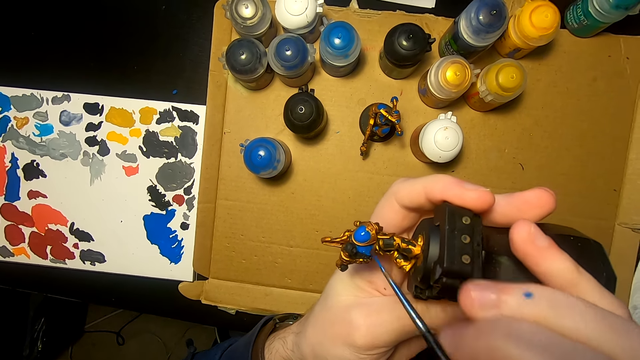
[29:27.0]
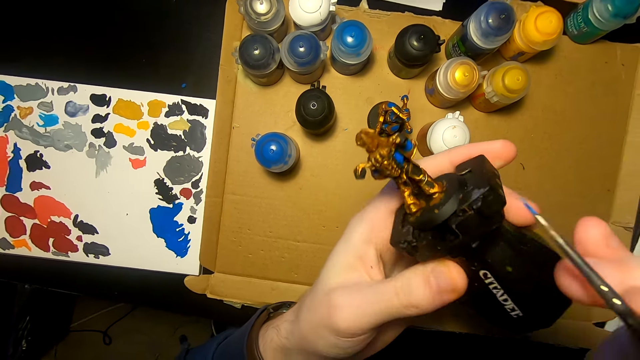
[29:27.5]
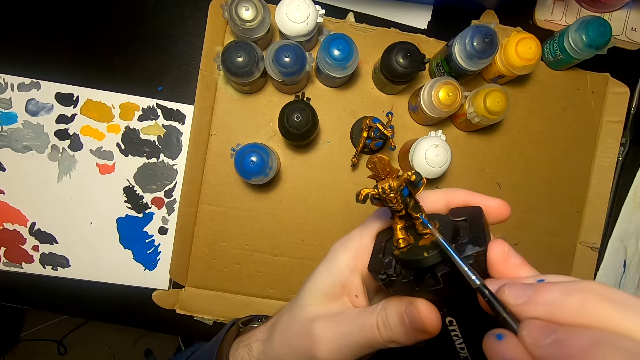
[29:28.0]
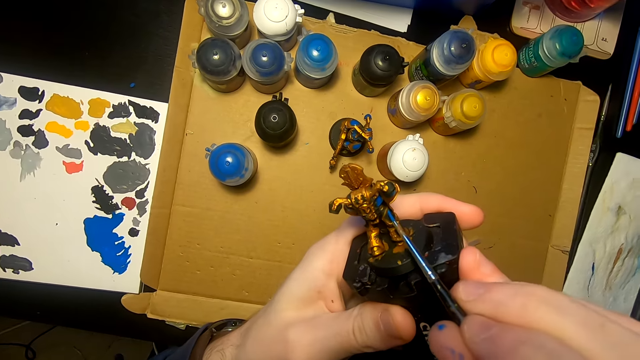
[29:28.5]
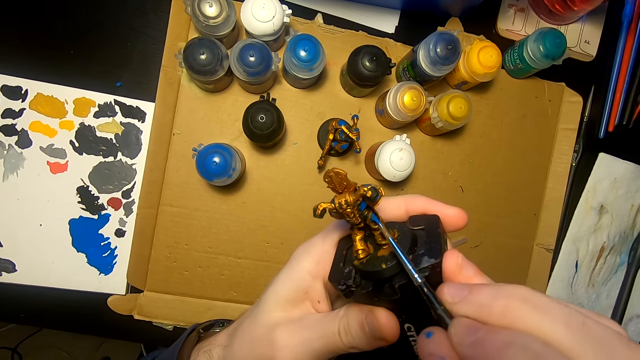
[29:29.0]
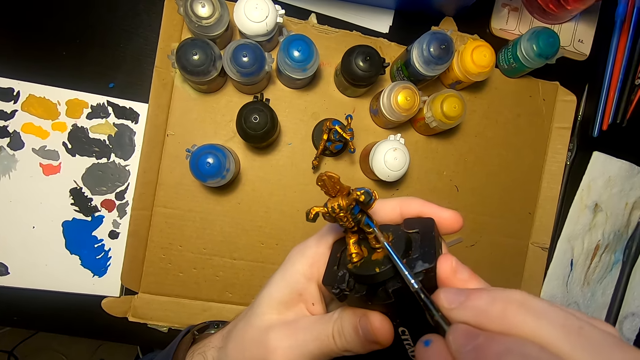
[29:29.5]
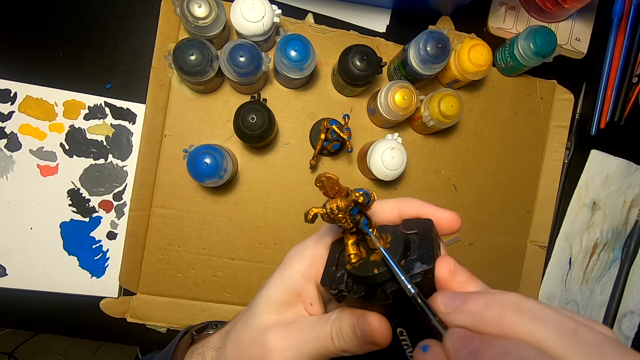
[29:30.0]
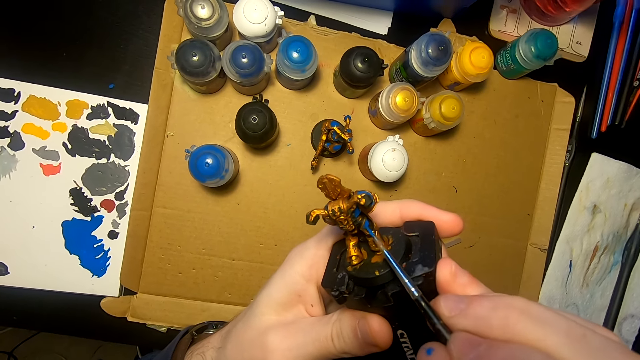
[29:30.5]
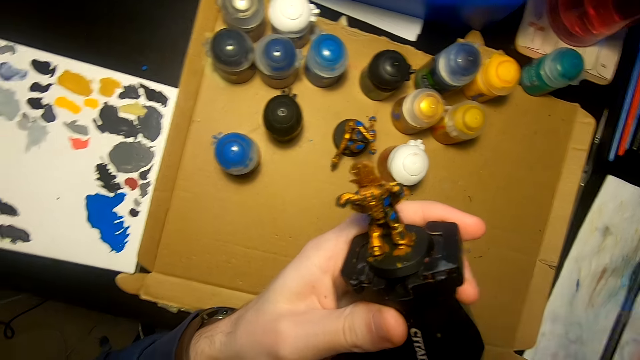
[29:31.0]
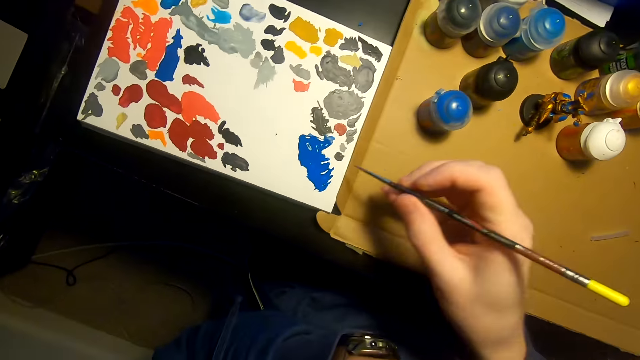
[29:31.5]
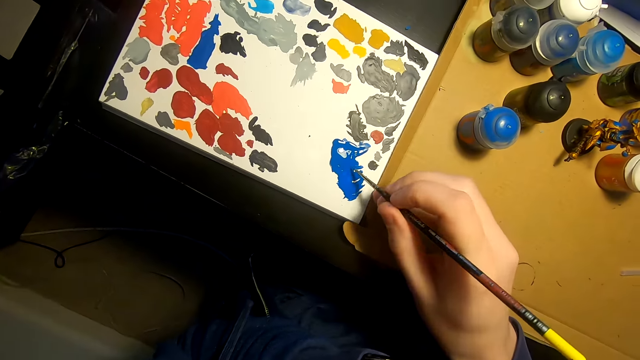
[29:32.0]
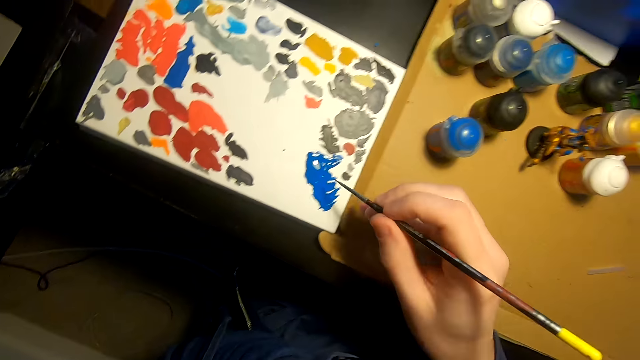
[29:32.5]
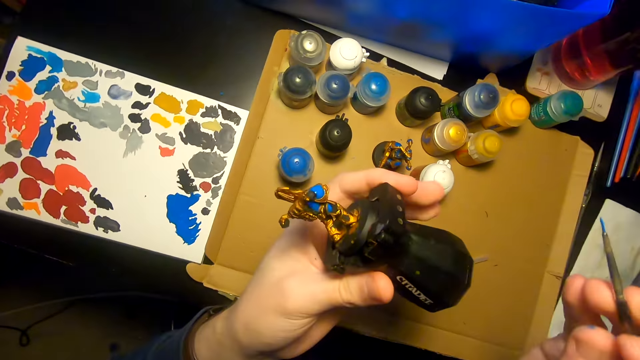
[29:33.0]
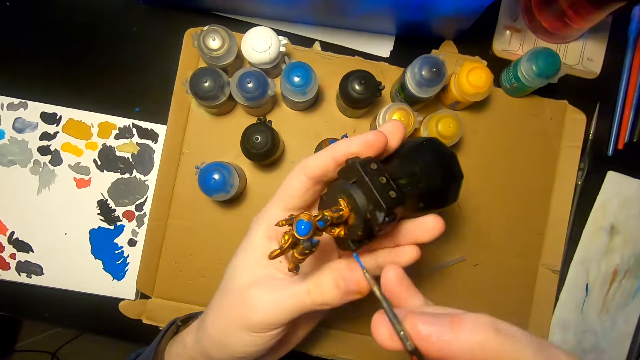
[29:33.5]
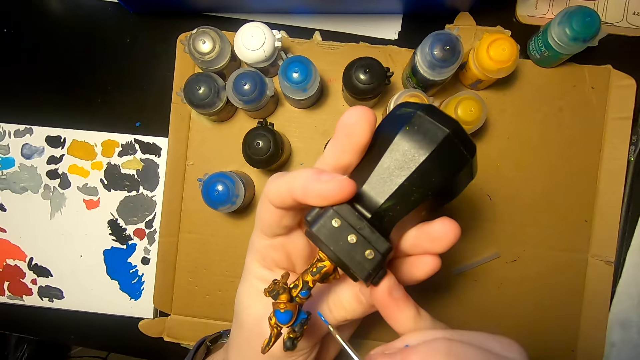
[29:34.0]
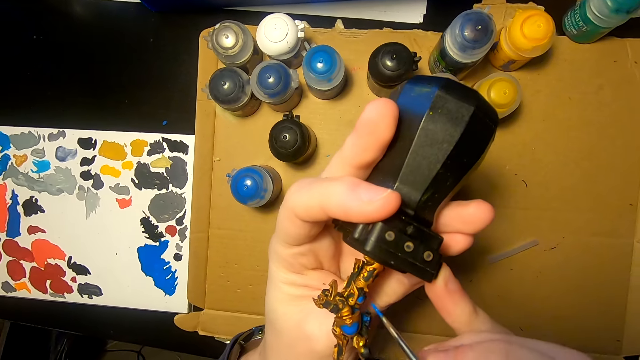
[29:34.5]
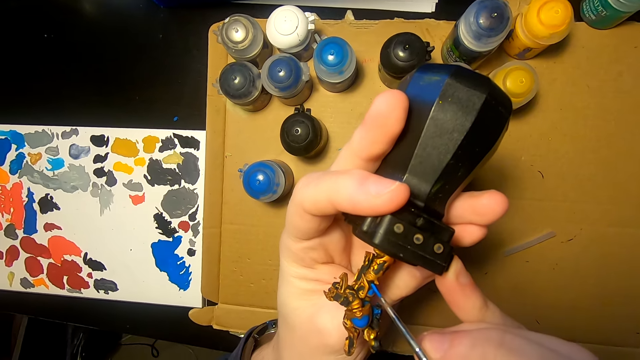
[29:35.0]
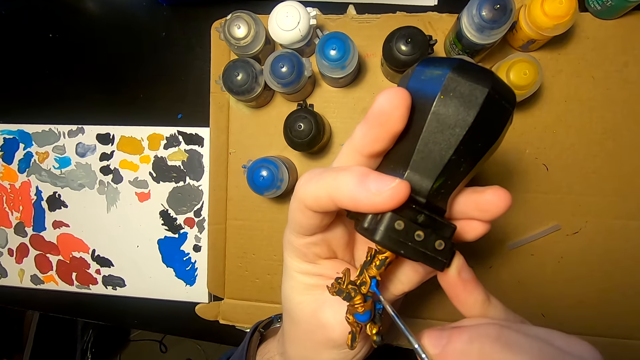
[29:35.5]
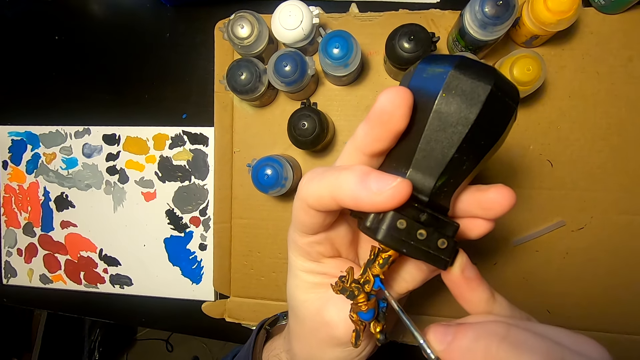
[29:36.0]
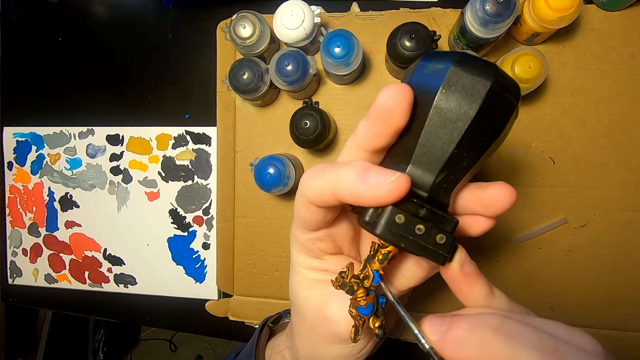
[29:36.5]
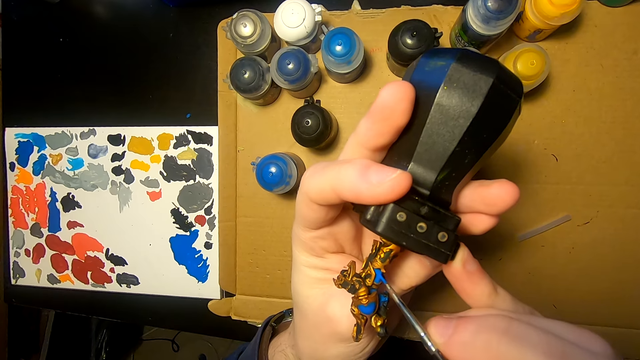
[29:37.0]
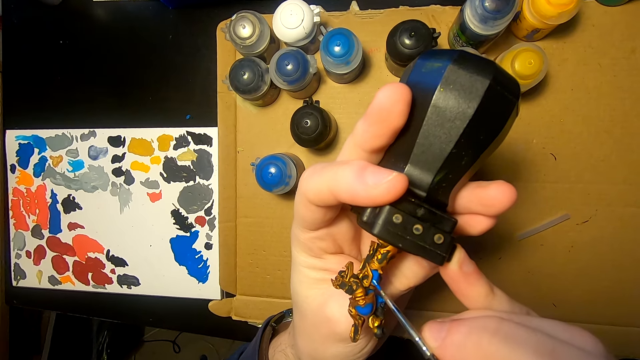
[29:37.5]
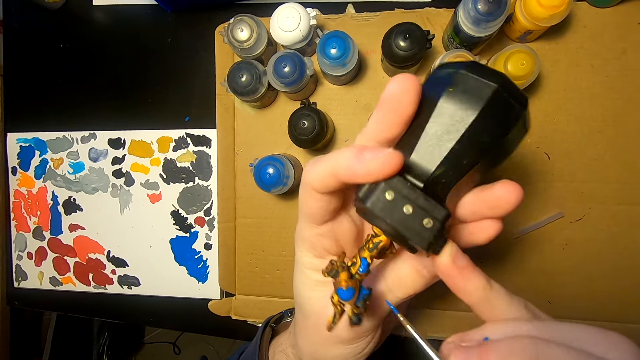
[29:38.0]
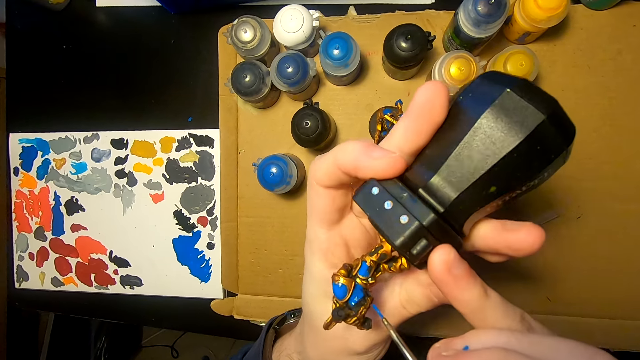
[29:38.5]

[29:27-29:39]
The camera wearer moves the right hand. They turn the sculpture and paint the sculpture with a pen brush or paintbrush. They move both hands. They move the right hand. They rub the pen brush on the paint and dip the paintbrush in the paint. They lift the right hand. They move the sculpture and paint the sculpture with the pen brush.

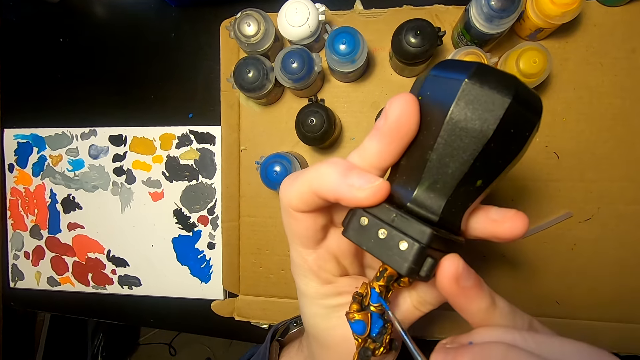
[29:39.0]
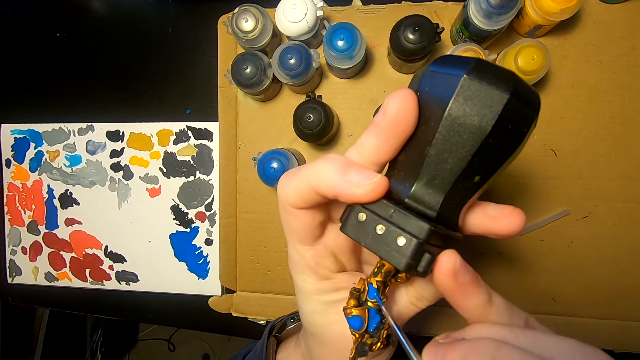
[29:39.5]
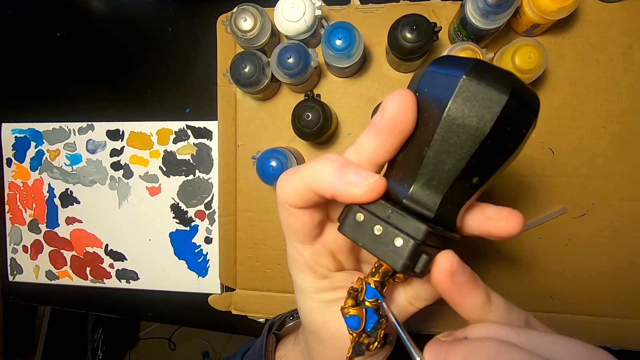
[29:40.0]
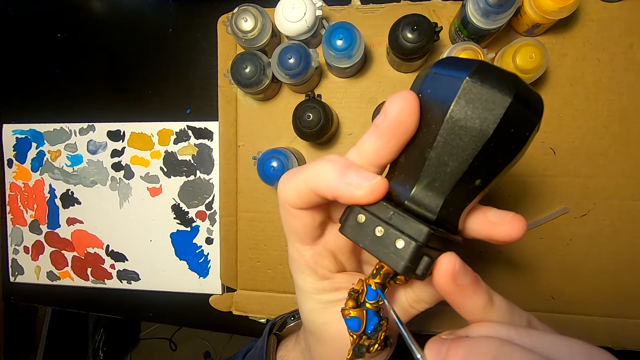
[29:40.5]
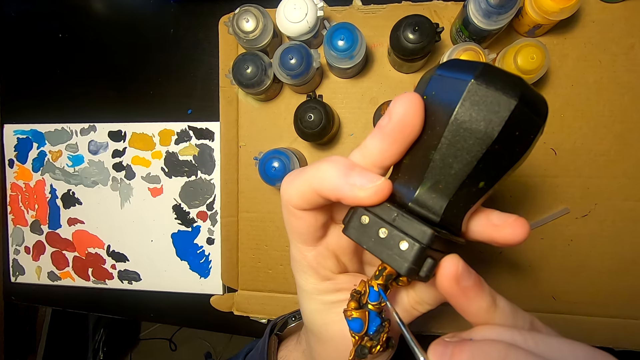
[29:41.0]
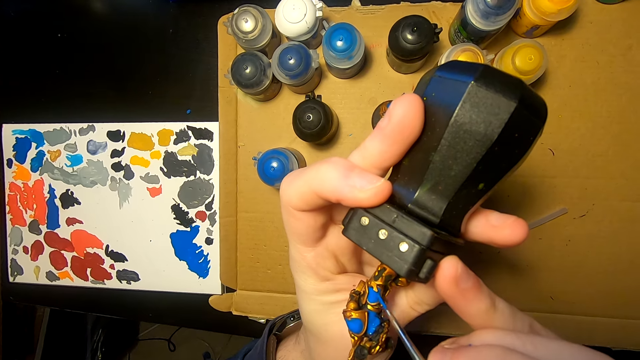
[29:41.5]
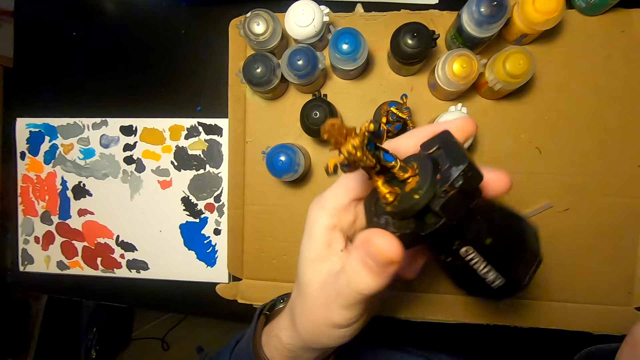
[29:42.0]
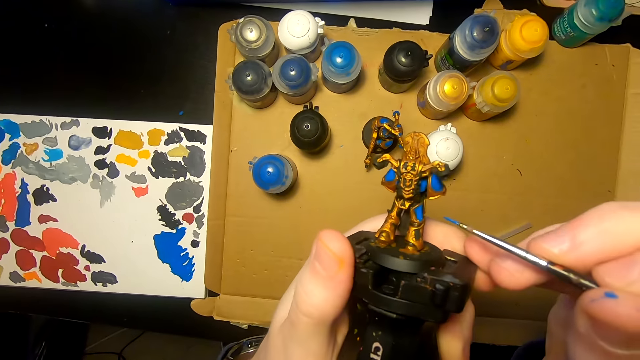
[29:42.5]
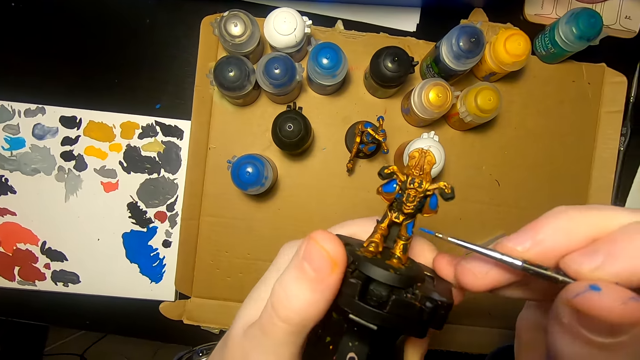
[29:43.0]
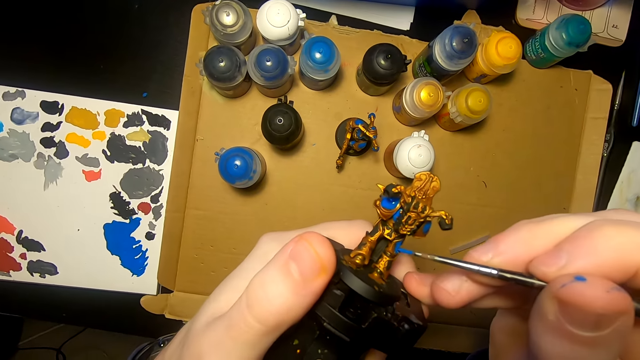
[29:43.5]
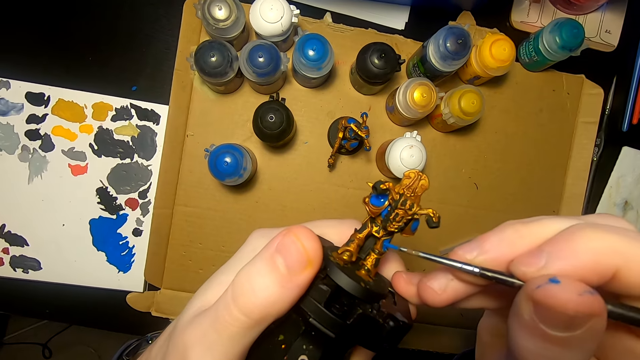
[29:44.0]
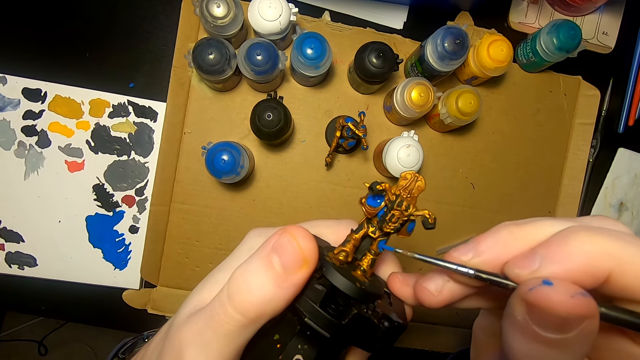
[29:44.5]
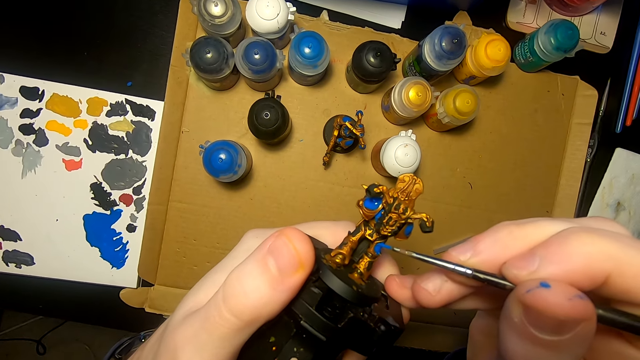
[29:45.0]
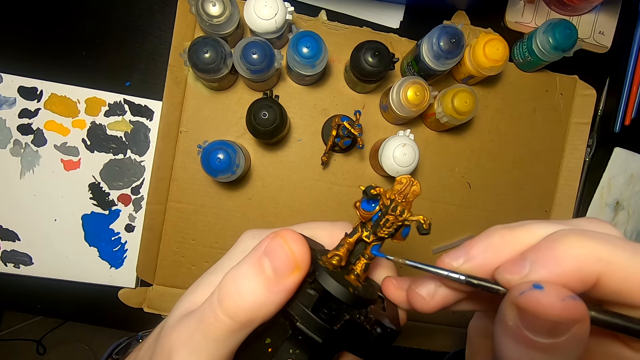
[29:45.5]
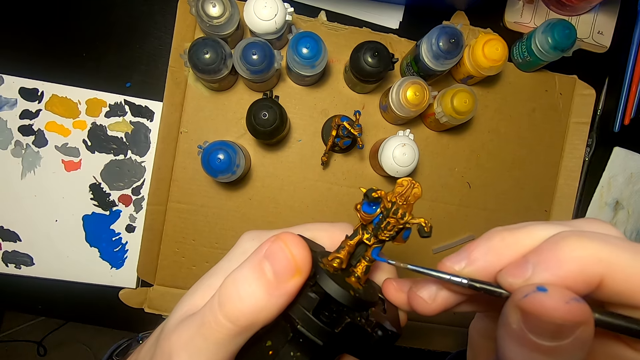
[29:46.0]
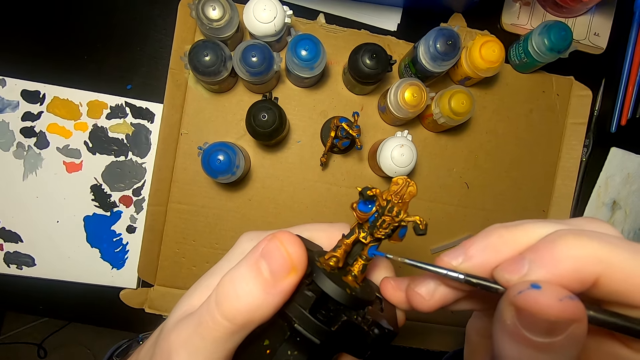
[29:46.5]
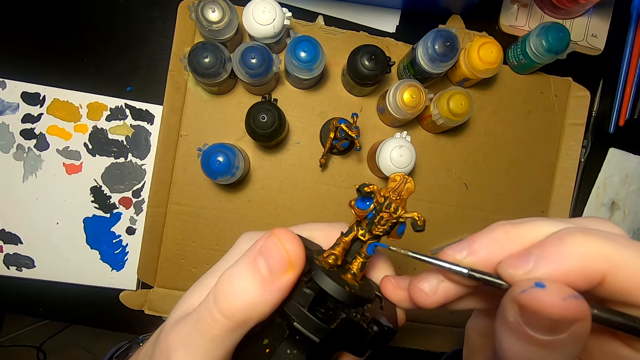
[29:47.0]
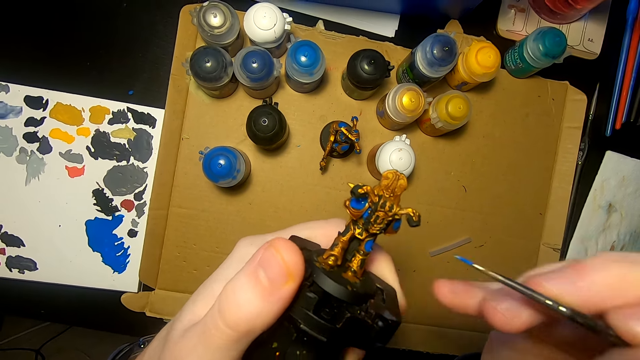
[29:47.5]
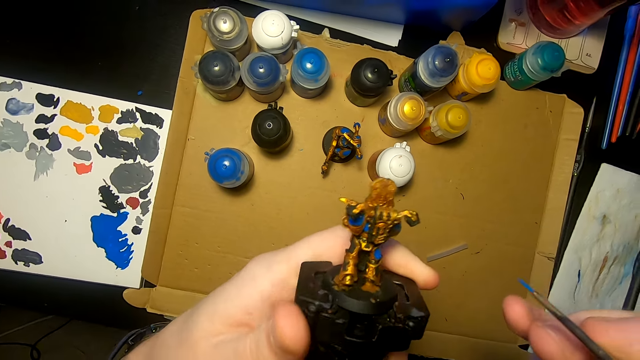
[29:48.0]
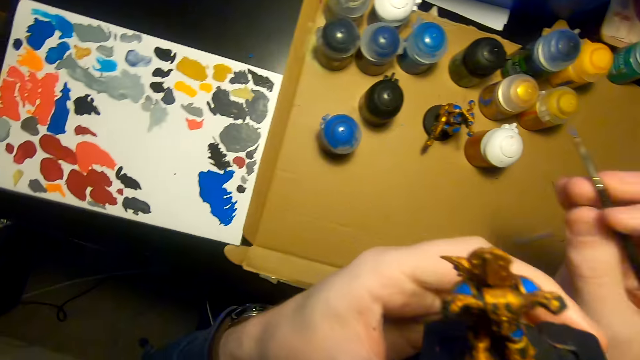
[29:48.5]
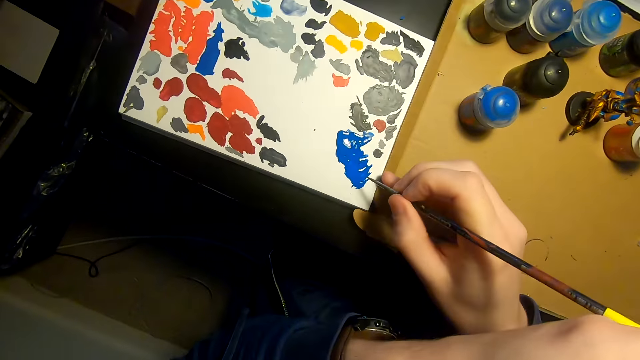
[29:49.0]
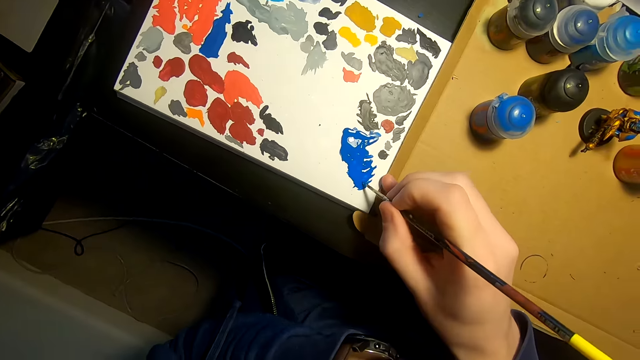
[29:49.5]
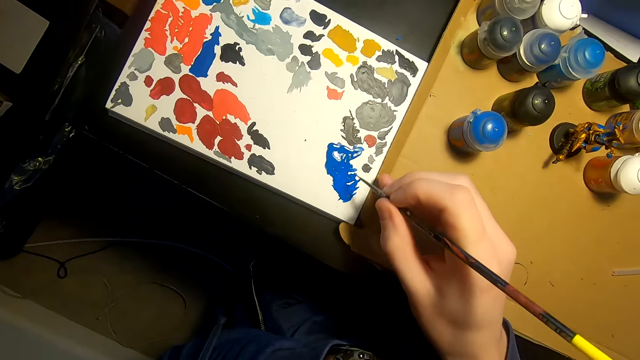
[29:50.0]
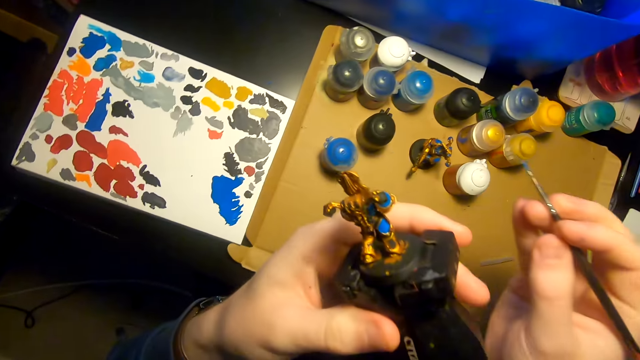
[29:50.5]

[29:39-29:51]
The camera wearer paints a figurine or sculpture with a paintbrush or pen brush. They move both hands. They turn the figurine. They lift the pen brush. They paint the sculpture with the pen brush. They move the right hand. They lift the sculpture. They move the right hand. They rub the pen brush on the paint and dip the paintbrush in the paint. They lift the right hand.
